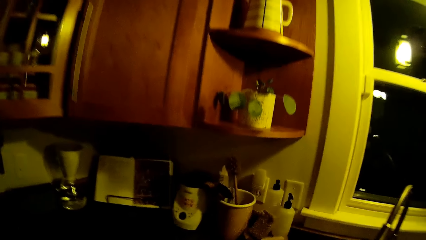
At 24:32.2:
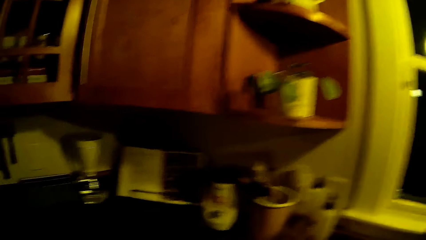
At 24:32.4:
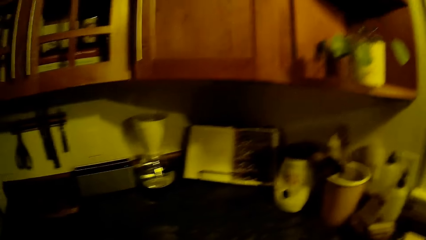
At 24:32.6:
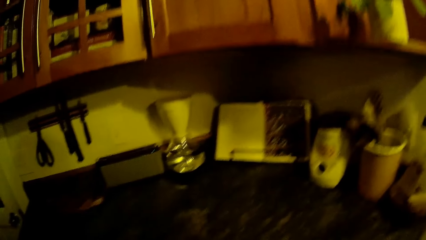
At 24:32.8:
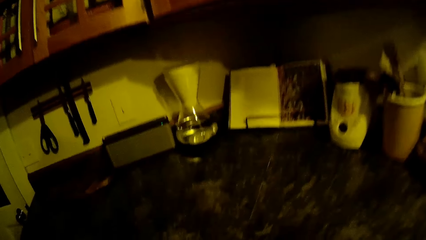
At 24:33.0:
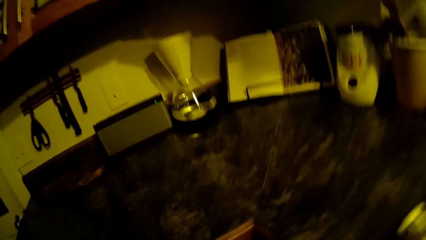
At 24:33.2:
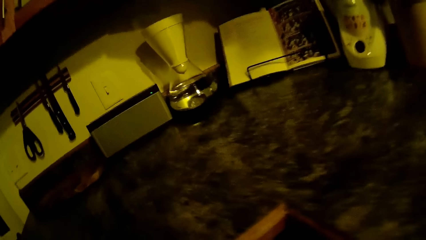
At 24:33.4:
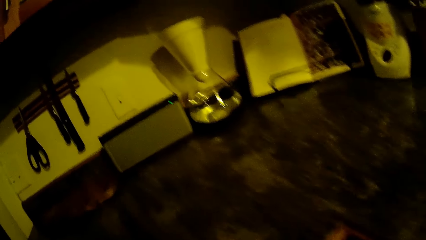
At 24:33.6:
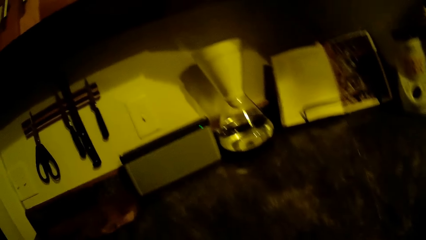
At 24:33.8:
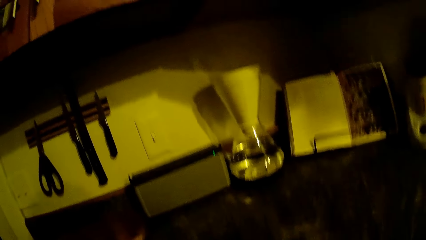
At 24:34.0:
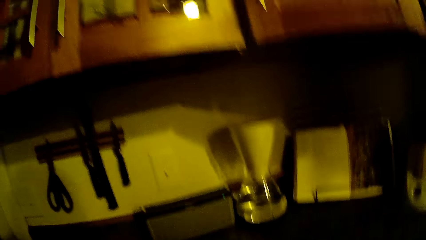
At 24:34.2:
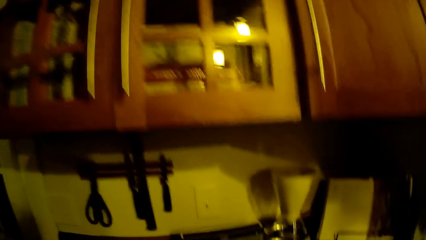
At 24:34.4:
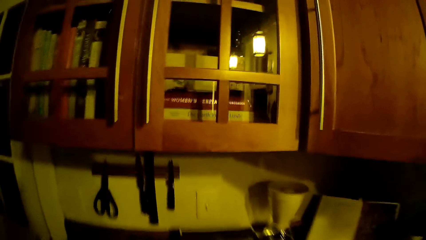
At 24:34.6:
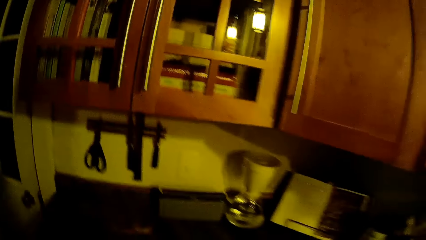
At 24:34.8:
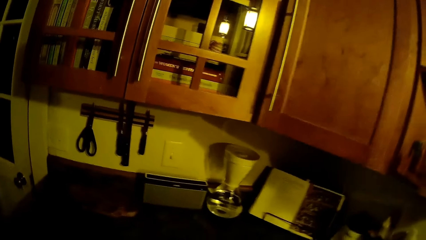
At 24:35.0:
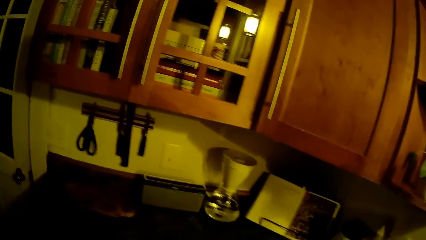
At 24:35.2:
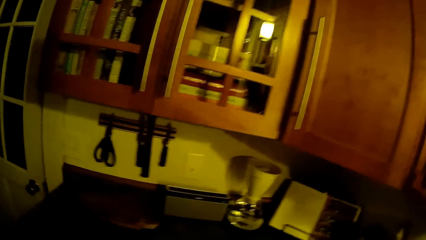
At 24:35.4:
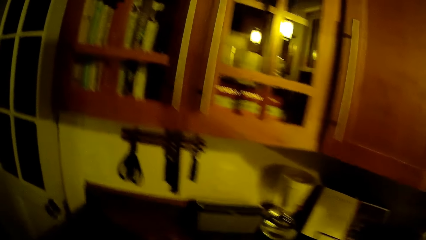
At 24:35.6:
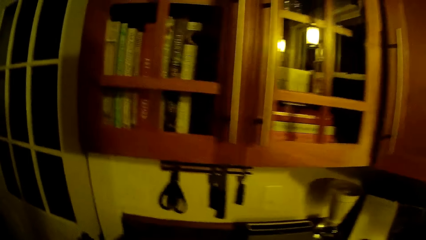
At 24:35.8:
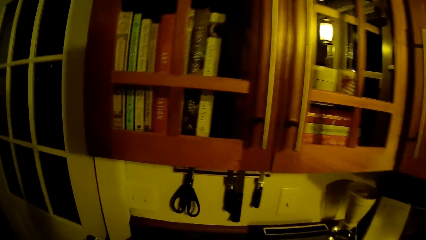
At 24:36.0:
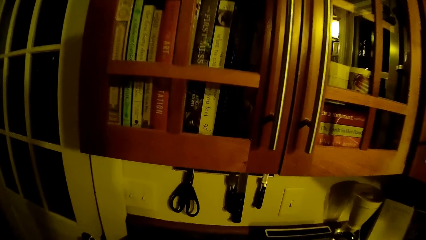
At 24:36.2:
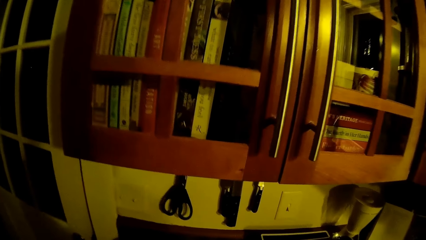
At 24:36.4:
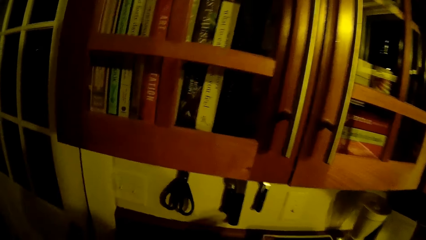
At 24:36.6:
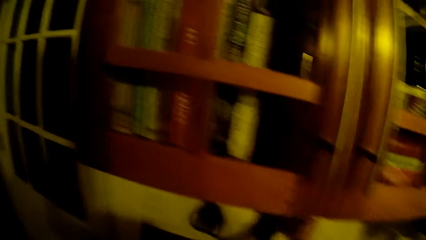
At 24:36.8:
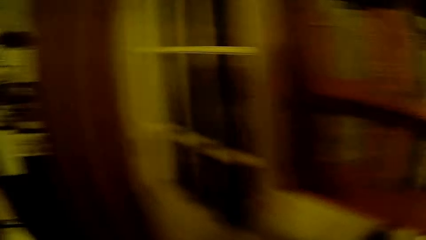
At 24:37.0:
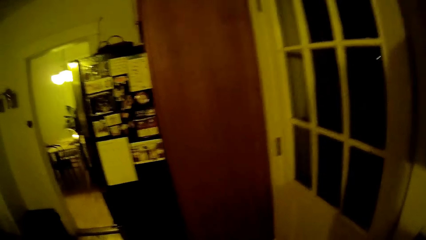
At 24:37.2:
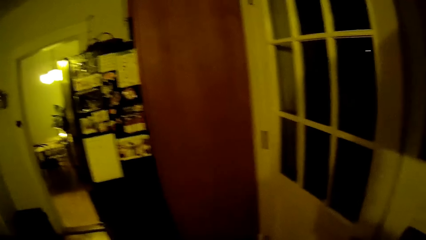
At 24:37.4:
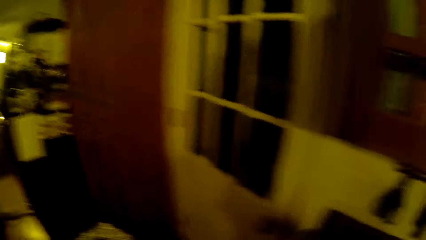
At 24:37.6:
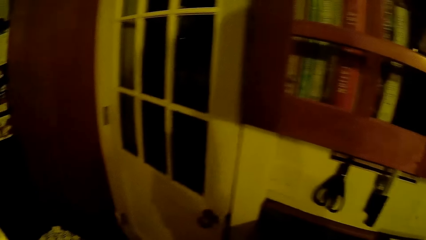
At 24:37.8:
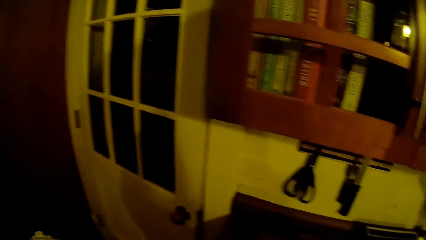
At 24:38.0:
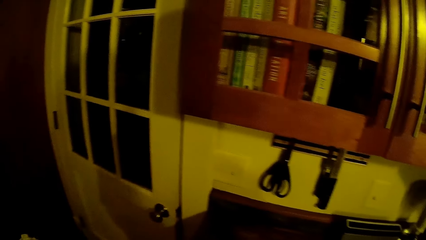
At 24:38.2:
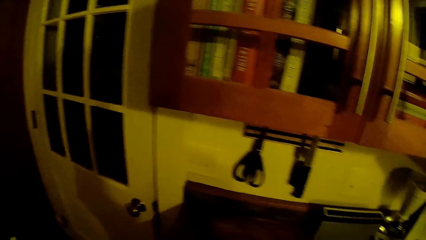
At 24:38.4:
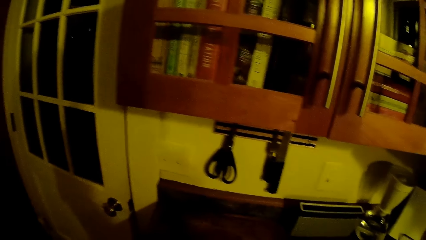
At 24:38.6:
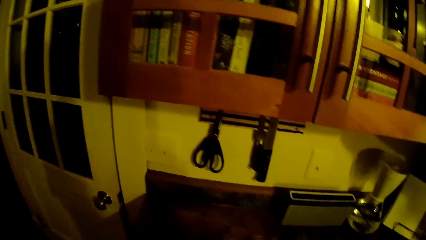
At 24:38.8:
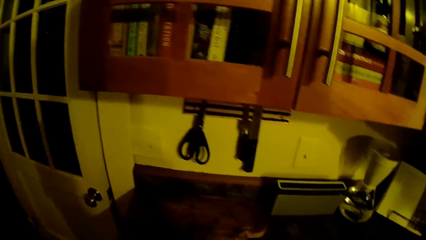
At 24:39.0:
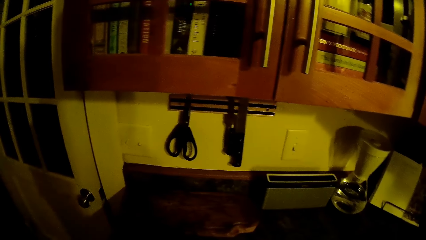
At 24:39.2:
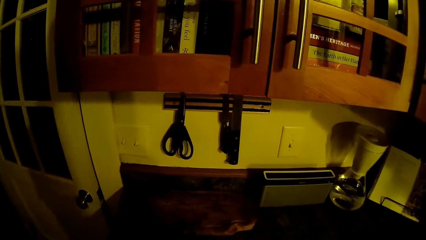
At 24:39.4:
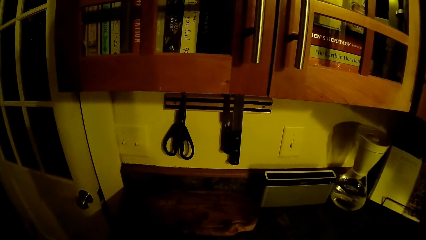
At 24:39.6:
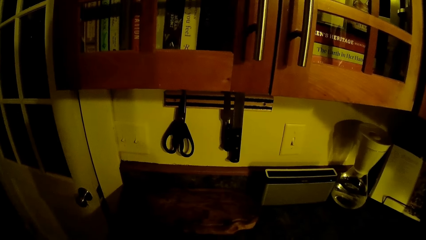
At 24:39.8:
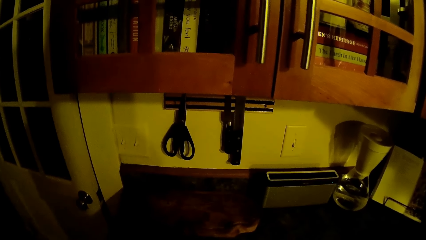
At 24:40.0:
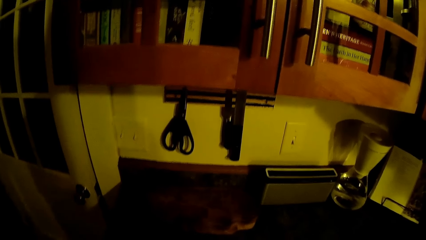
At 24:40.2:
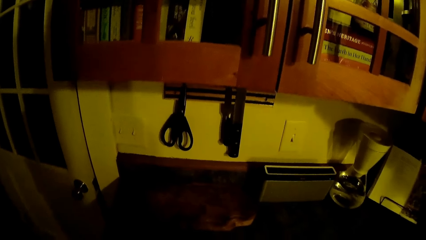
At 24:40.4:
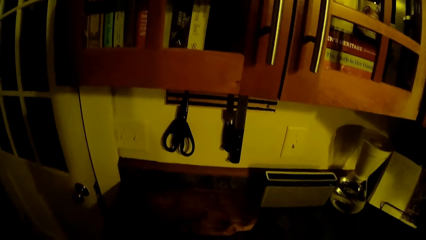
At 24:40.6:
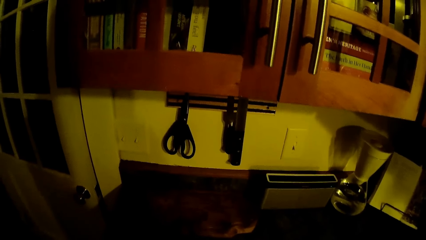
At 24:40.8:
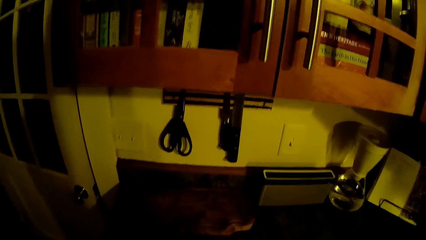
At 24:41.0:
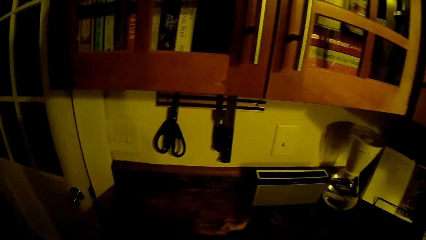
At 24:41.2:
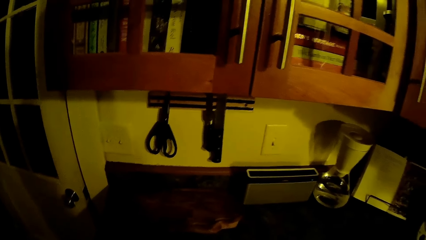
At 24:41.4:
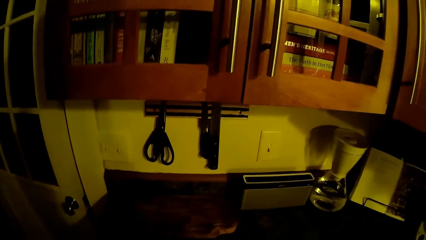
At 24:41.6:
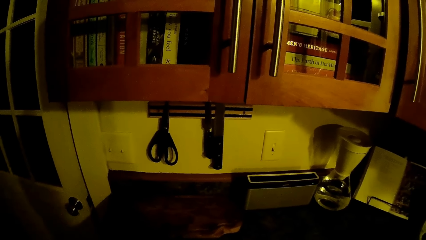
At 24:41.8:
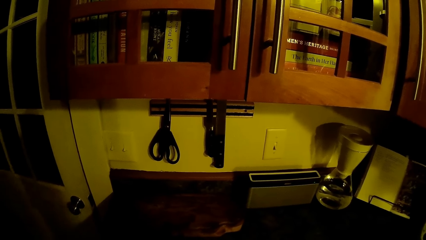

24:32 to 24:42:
The camera wearer looks around. The baby cries. The camera wearer speaks to the baby.

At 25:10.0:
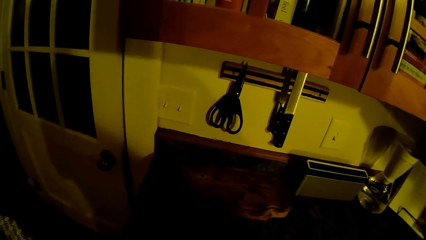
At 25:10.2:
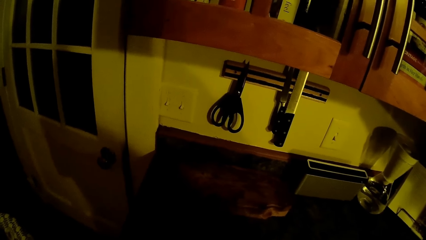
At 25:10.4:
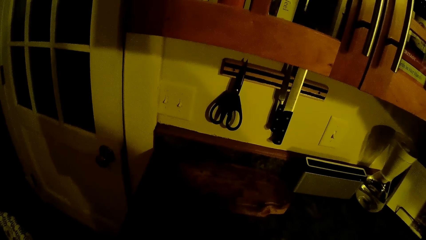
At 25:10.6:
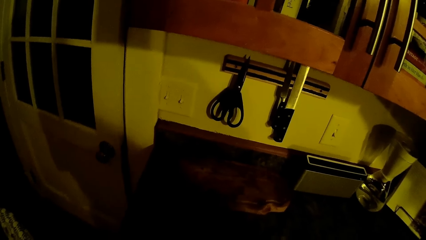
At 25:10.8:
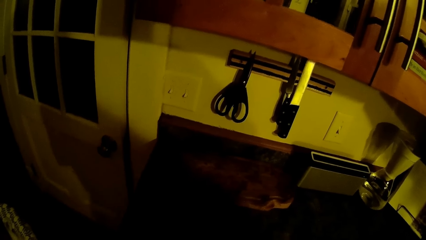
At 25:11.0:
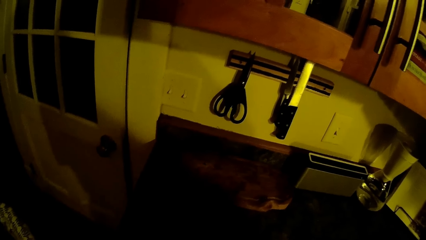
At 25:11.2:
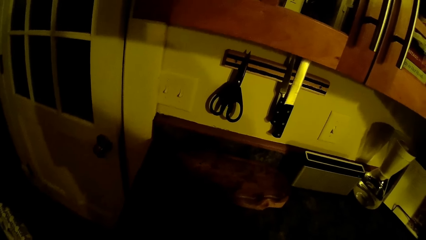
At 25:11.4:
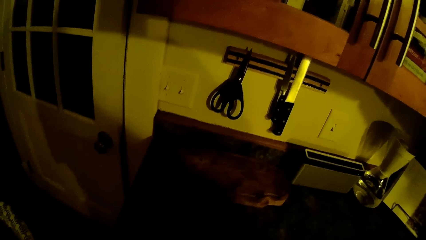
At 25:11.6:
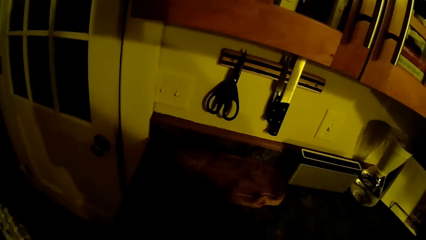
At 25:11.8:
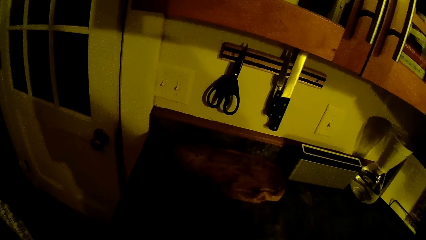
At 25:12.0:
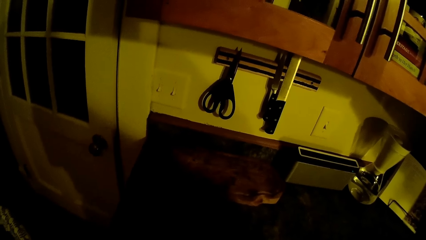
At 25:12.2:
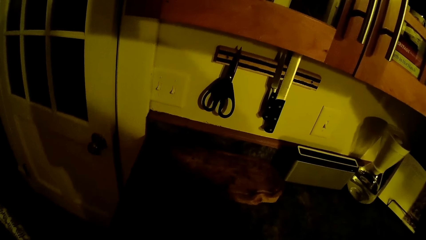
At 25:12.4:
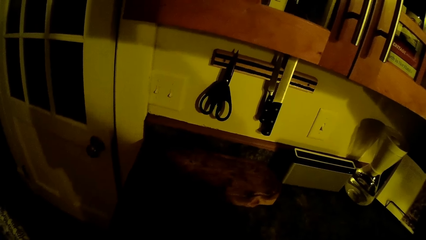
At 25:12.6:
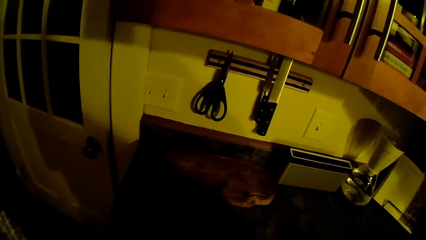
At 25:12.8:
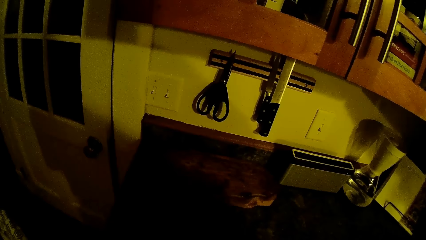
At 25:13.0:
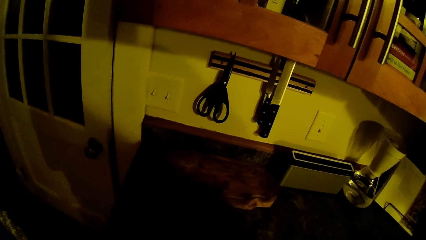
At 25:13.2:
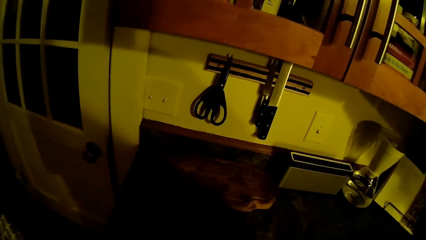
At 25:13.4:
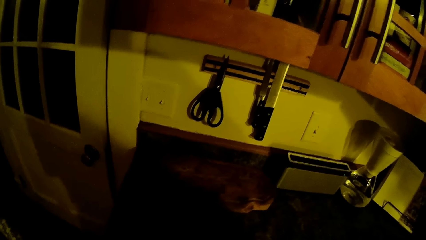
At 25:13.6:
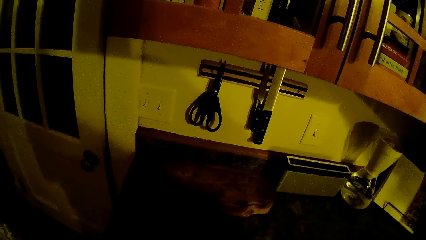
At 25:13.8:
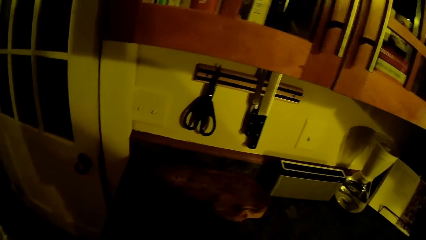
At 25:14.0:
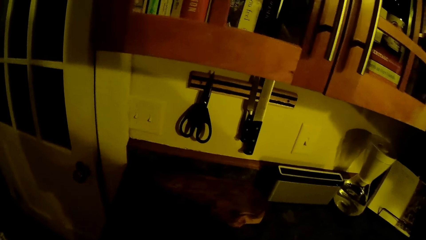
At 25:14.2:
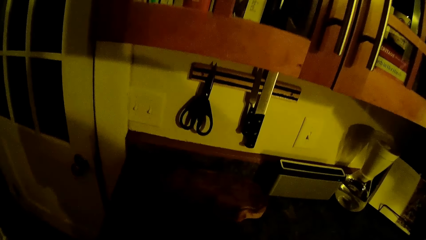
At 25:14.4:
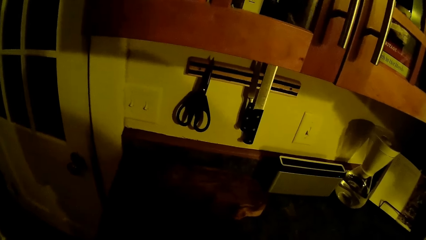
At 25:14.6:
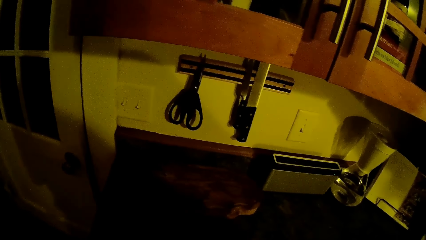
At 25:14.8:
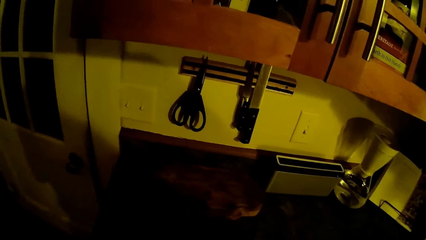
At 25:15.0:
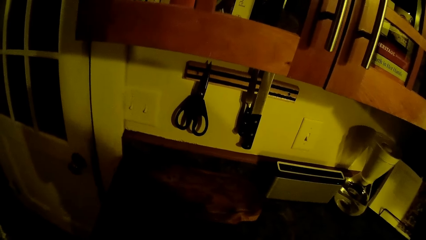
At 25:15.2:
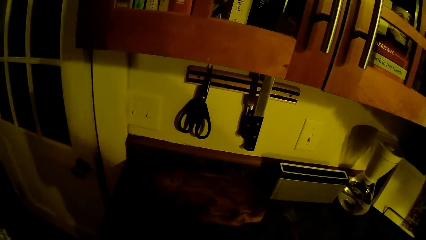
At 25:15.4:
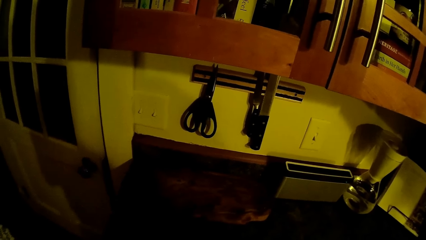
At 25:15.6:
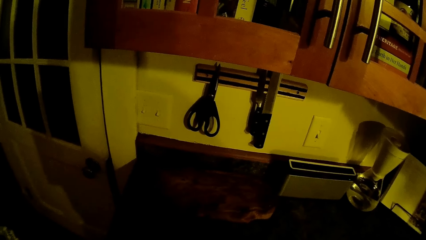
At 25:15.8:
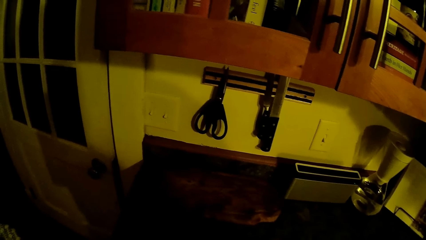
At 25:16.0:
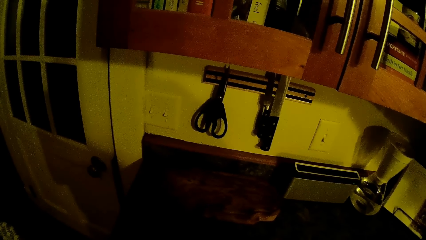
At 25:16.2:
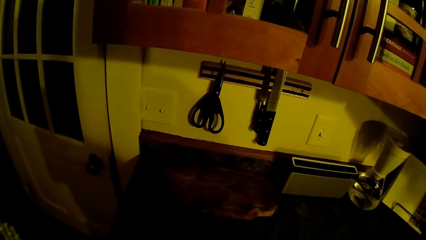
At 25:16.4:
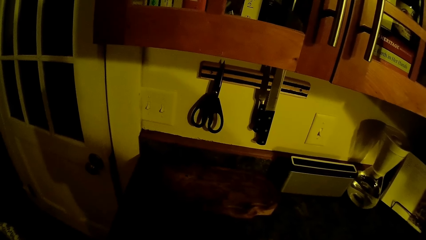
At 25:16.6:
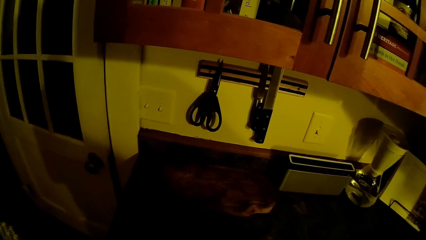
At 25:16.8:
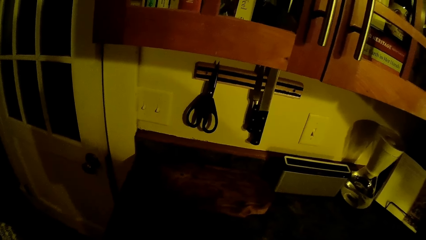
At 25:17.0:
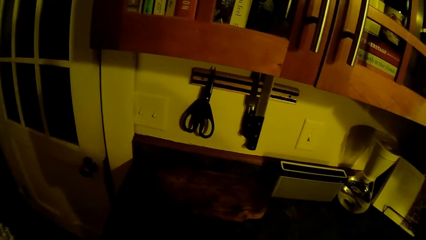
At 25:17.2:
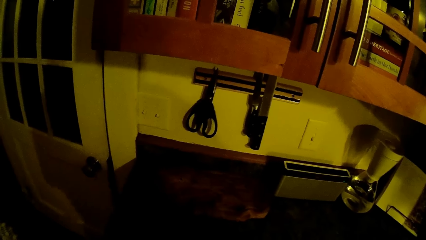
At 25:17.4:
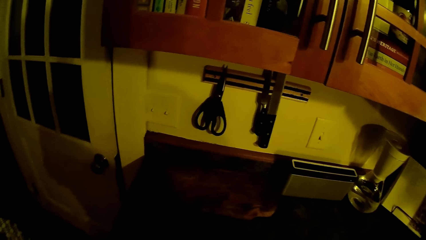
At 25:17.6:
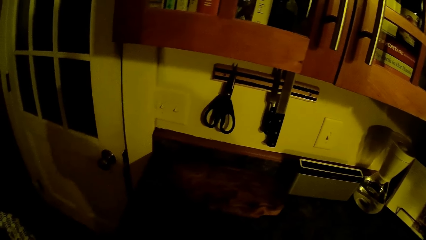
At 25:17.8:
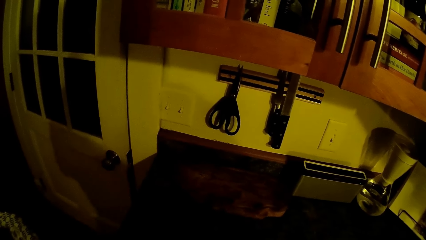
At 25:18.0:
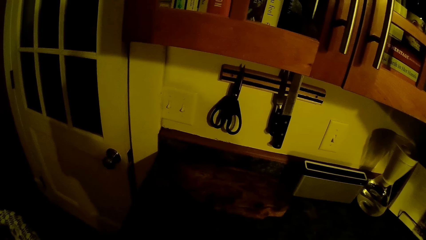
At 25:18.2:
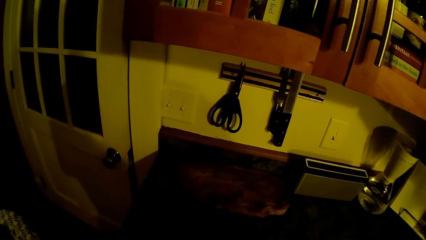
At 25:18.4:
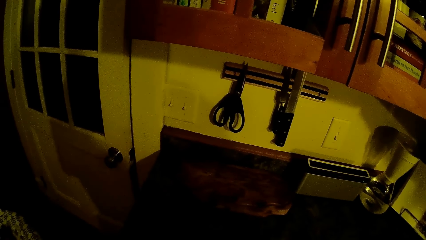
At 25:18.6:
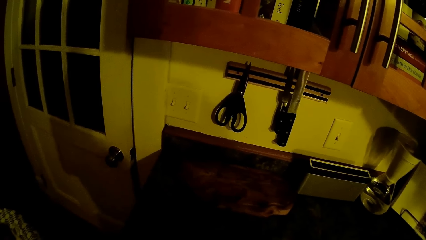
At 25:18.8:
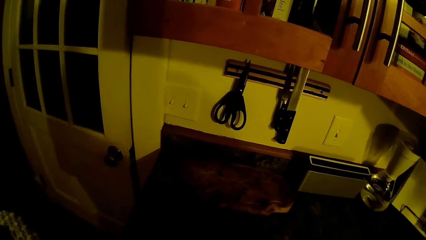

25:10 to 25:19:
The man speaks to the camera wearer.
